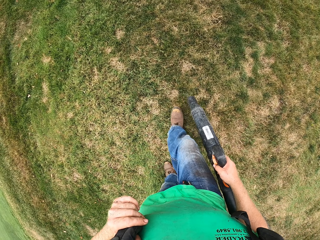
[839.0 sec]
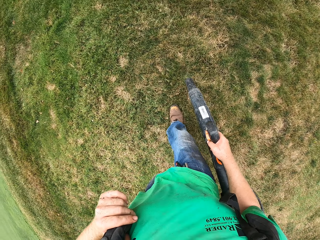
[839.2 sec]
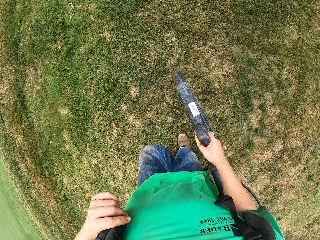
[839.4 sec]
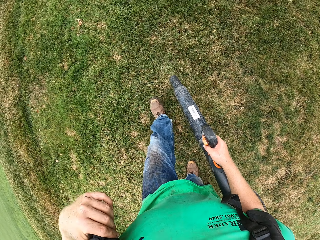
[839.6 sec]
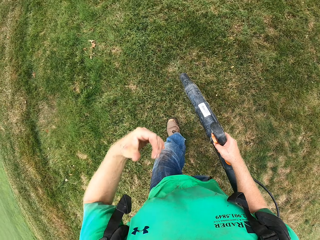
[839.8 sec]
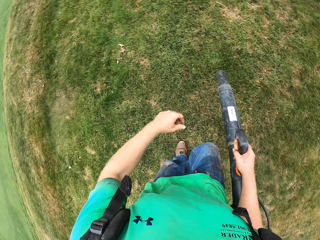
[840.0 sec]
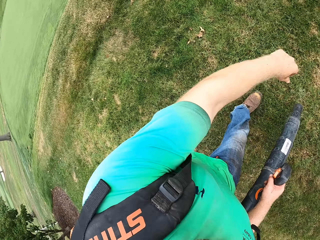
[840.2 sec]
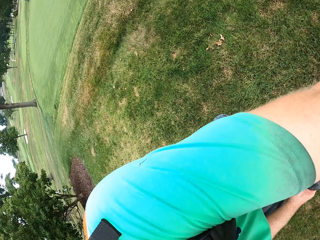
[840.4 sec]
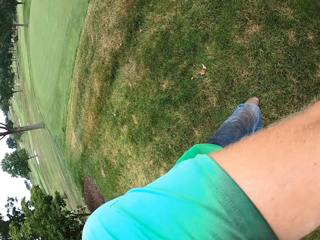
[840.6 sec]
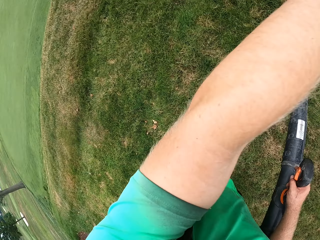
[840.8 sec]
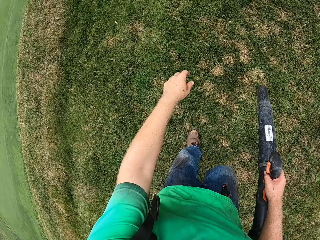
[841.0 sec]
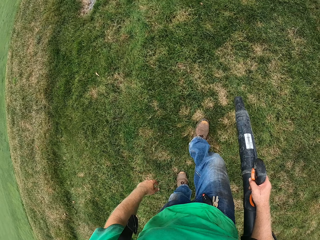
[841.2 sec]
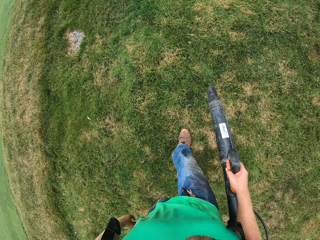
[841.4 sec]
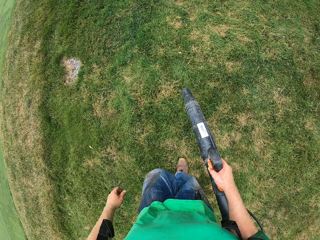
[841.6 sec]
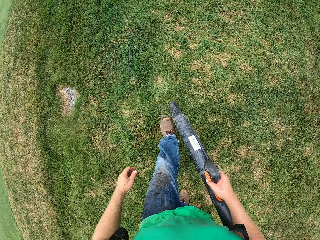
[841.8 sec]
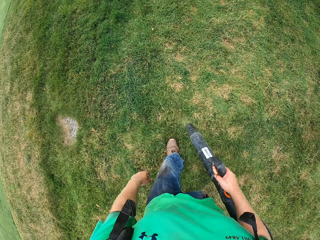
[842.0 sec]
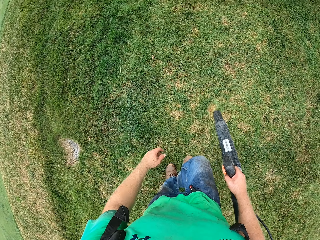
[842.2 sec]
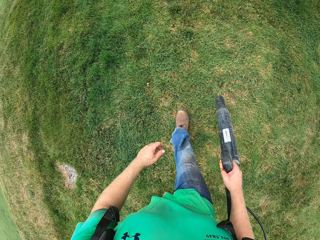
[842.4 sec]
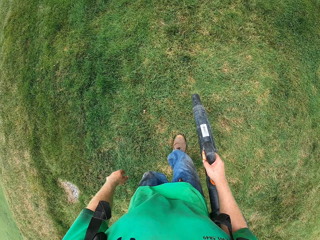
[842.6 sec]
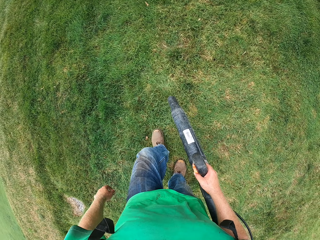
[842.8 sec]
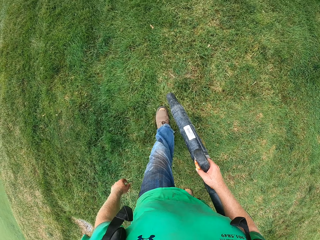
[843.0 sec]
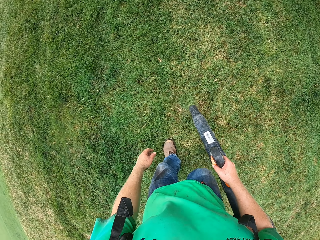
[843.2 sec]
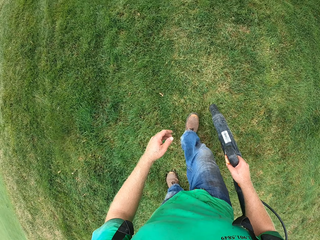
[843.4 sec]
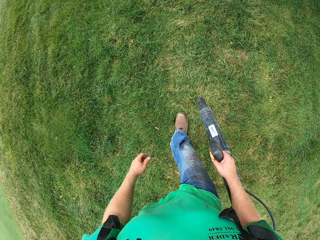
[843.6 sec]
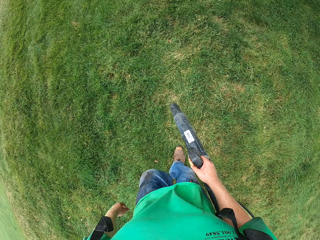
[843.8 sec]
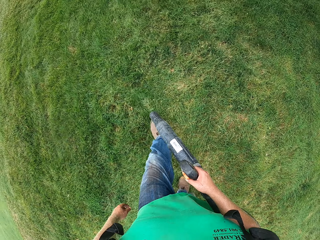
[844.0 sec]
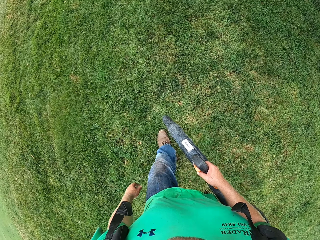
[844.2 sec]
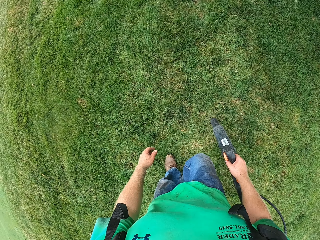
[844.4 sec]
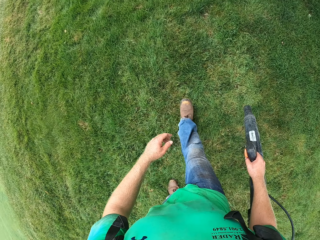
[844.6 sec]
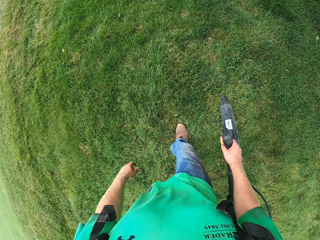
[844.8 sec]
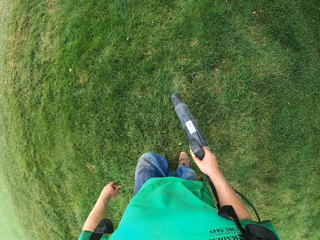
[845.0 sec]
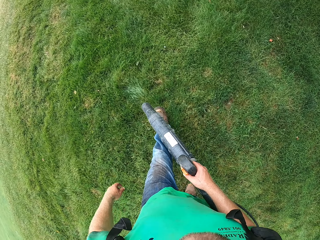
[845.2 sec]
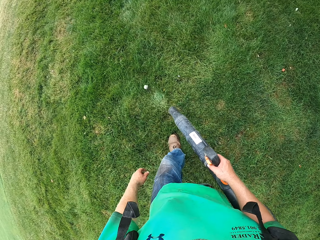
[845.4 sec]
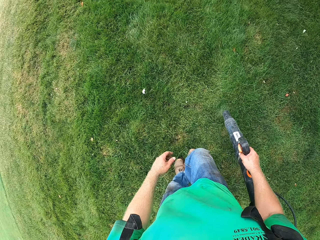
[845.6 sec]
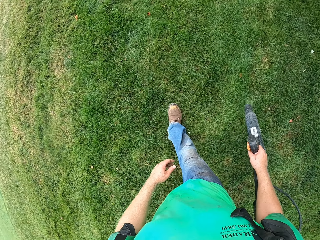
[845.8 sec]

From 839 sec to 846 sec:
The camera wearer cleans his face with his left hand.

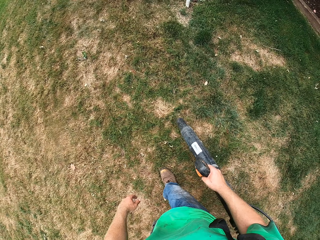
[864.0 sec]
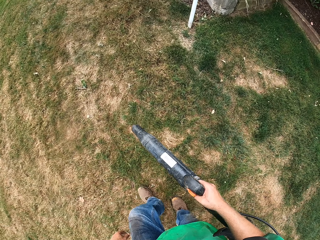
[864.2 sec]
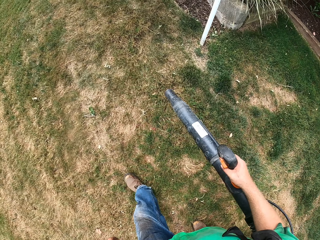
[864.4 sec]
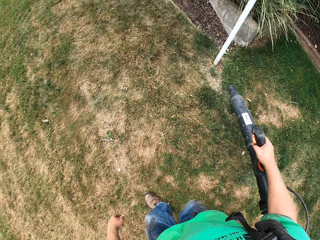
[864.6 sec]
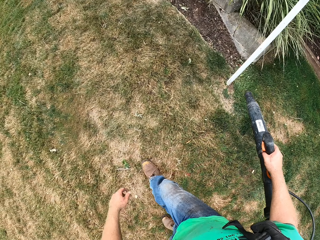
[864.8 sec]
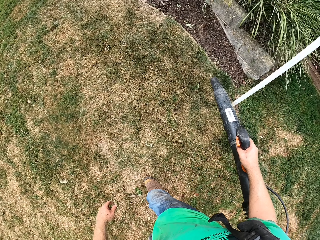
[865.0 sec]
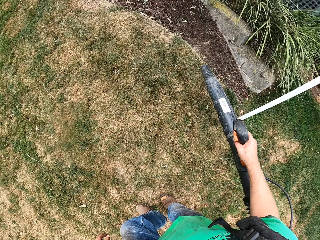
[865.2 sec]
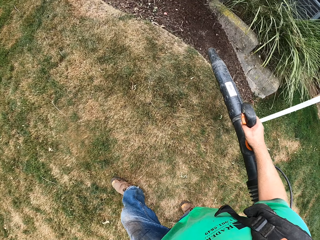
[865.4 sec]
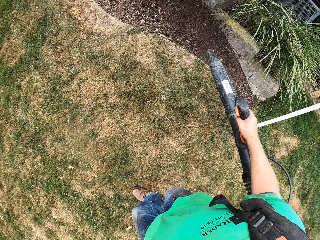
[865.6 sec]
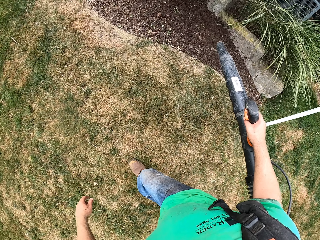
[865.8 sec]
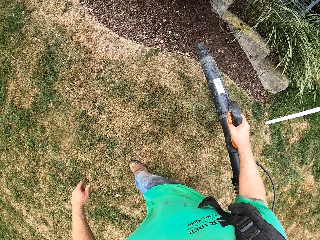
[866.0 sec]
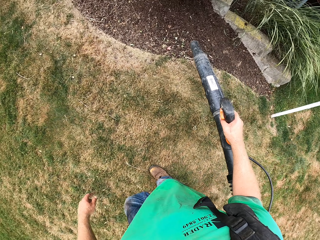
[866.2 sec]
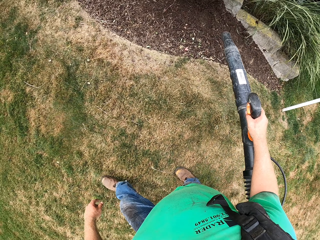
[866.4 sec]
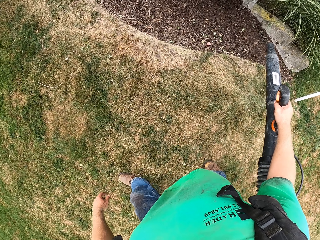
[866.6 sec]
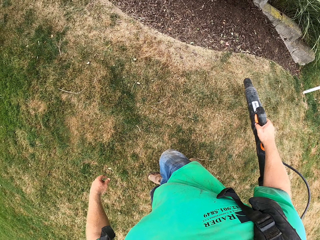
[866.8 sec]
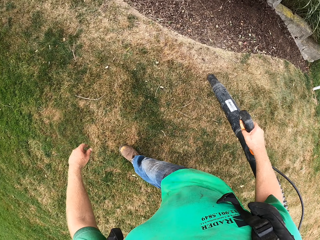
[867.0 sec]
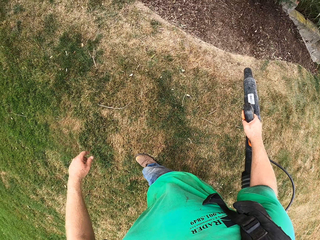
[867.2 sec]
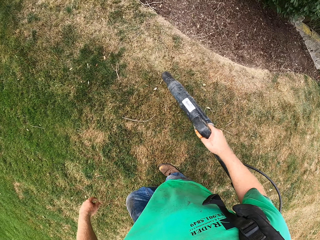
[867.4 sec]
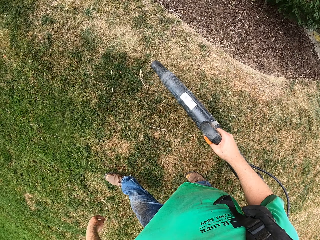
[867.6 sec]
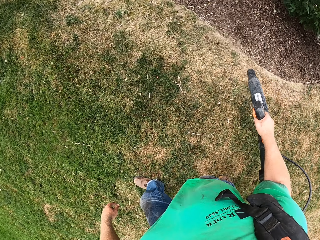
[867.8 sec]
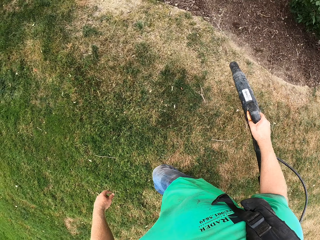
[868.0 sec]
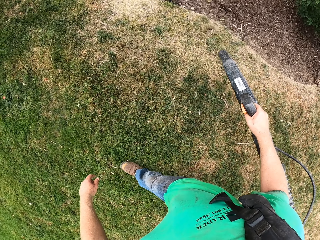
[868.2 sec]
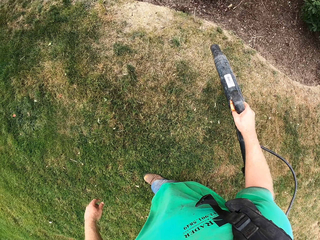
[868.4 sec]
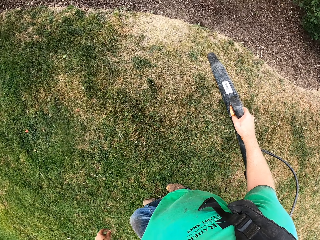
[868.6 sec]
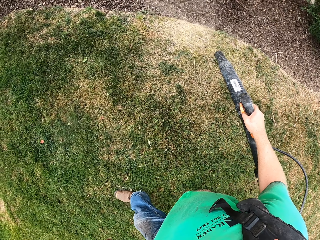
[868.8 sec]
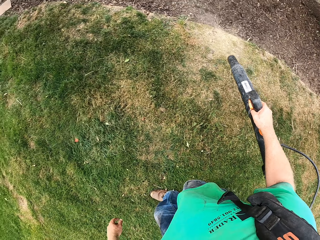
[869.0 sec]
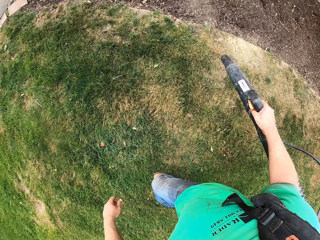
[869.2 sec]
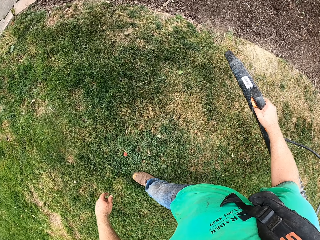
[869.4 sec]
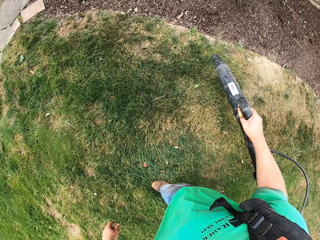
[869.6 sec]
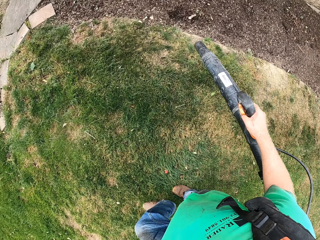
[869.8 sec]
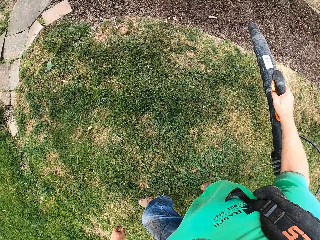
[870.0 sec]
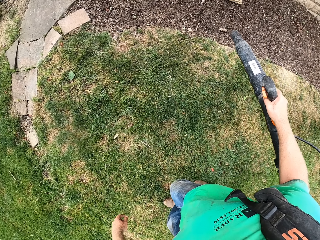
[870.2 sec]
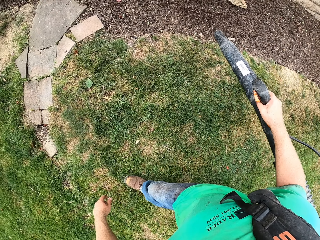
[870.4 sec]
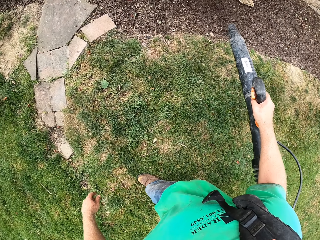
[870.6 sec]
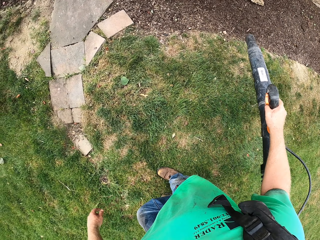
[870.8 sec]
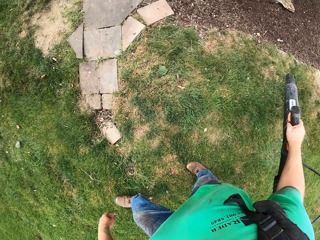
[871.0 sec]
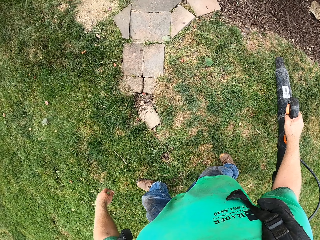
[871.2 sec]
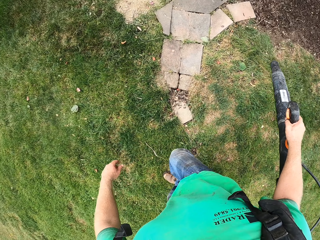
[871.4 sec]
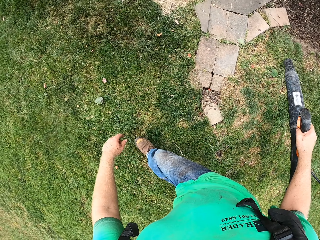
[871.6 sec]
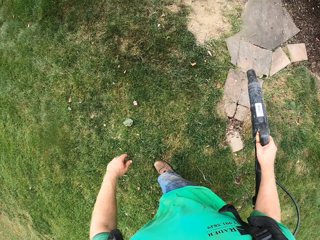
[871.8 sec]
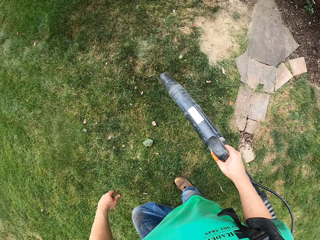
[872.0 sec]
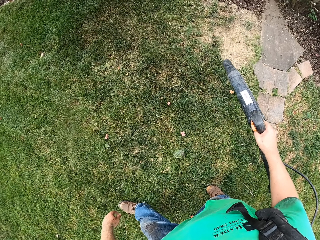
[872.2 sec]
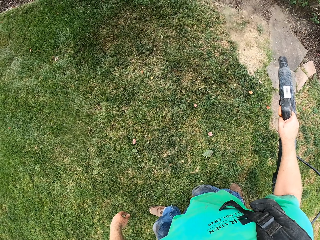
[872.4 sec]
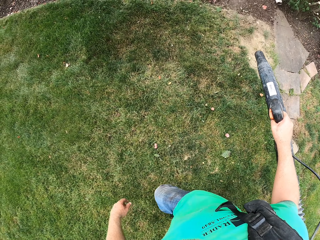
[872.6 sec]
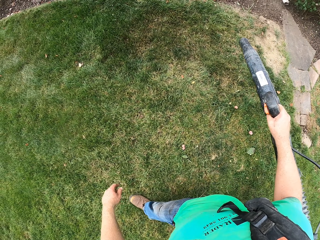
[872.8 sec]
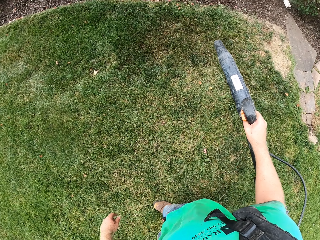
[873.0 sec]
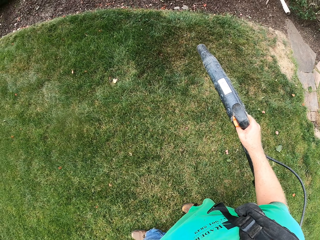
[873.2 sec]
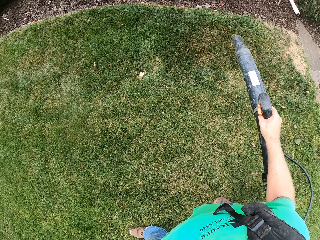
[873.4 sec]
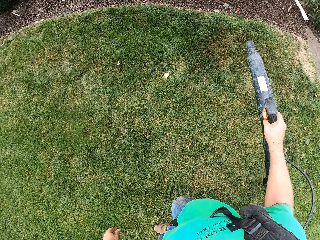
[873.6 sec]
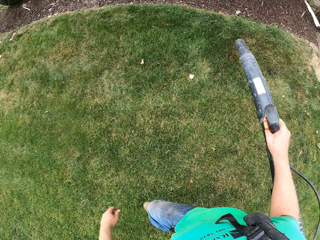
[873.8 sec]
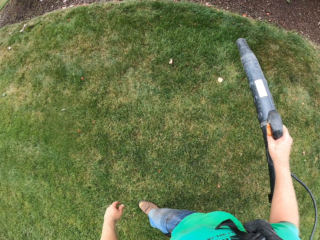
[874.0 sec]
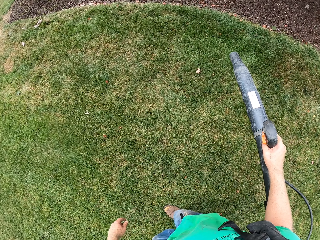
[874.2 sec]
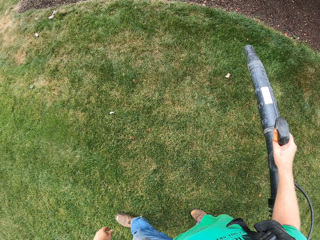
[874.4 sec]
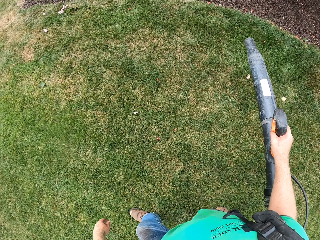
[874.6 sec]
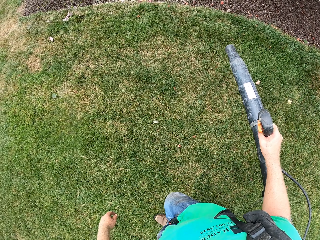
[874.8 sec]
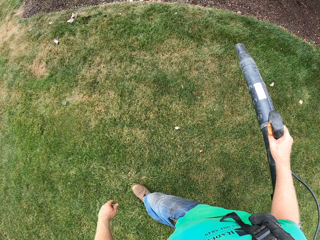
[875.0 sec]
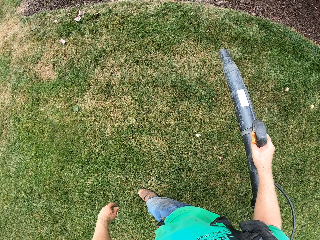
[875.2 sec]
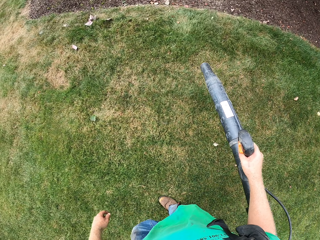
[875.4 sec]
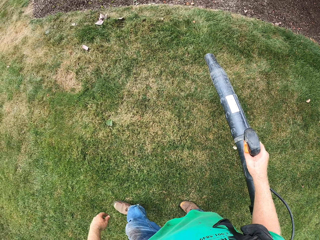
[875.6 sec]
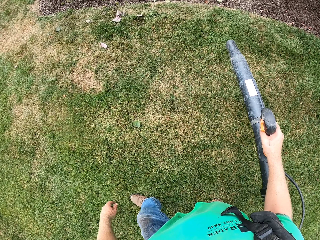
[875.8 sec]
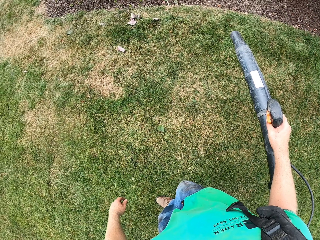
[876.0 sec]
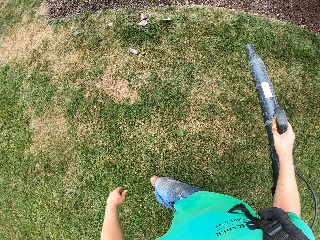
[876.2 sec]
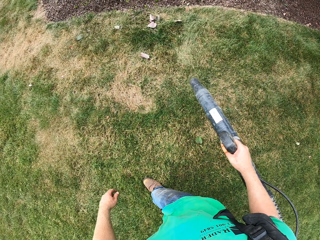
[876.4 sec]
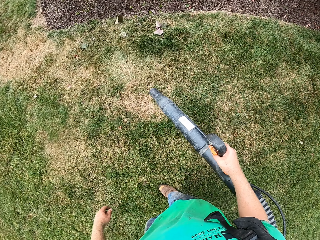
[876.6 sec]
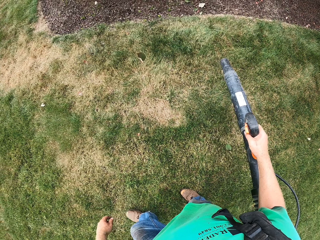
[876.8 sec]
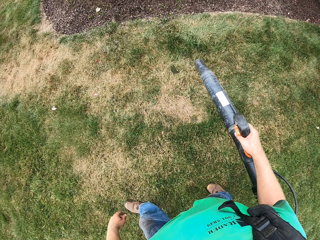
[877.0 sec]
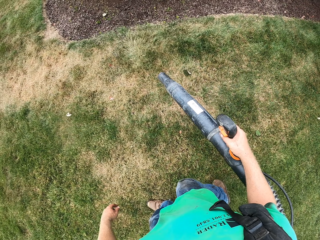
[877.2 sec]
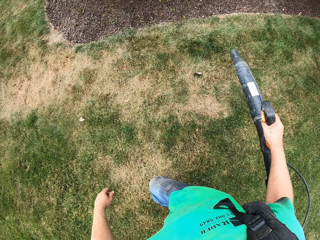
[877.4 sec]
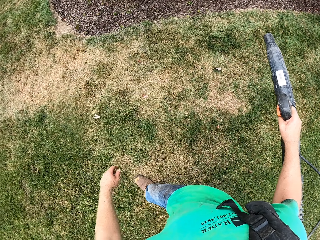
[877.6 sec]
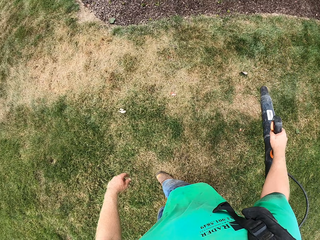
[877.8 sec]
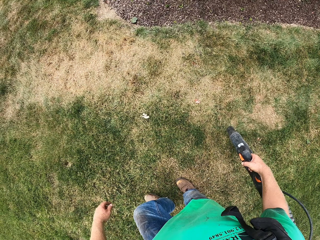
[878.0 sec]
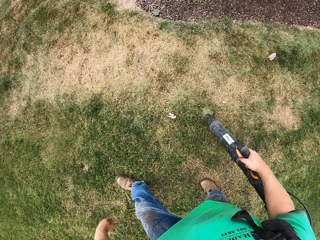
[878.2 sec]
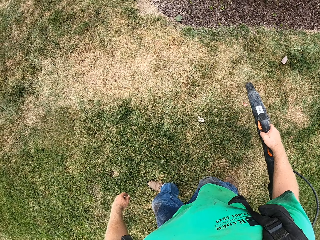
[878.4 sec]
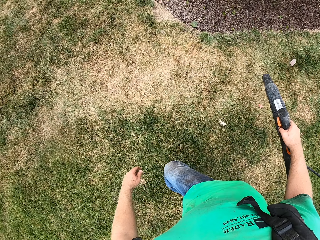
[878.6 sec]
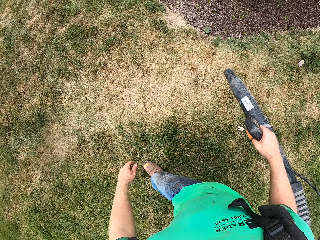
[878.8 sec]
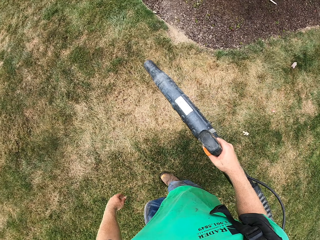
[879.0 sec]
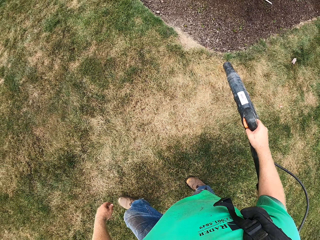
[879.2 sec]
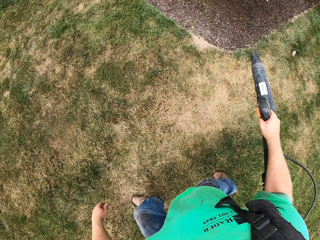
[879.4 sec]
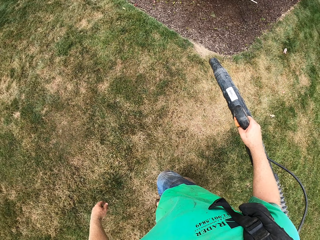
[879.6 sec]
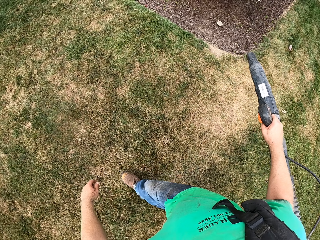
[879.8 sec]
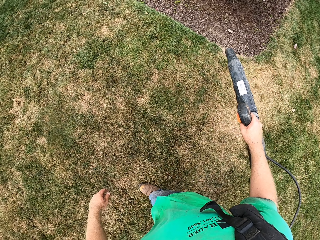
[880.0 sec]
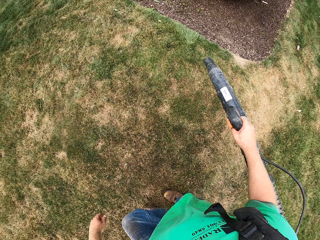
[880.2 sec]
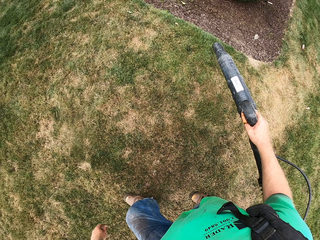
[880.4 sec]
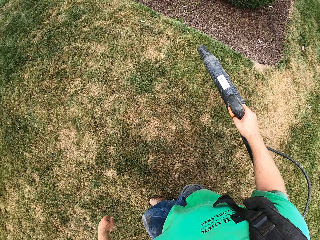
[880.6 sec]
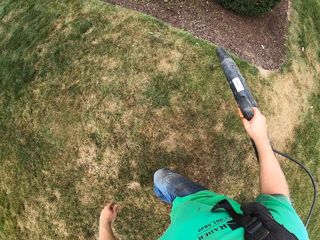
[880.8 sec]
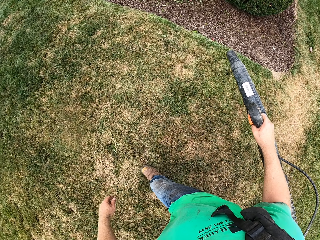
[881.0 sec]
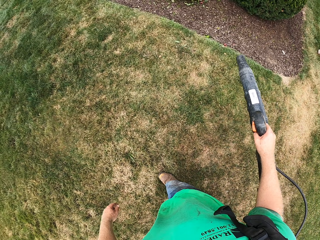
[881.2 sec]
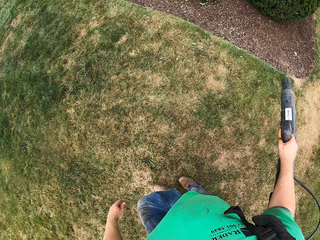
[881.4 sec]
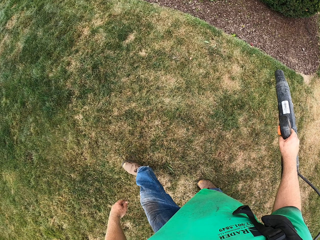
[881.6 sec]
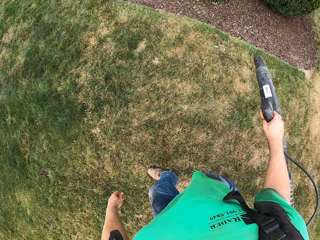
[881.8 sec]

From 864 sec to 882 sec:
The camera wearer sprays the sand while walking with the spray gun. They spray the grass while walking with the spray gun.
